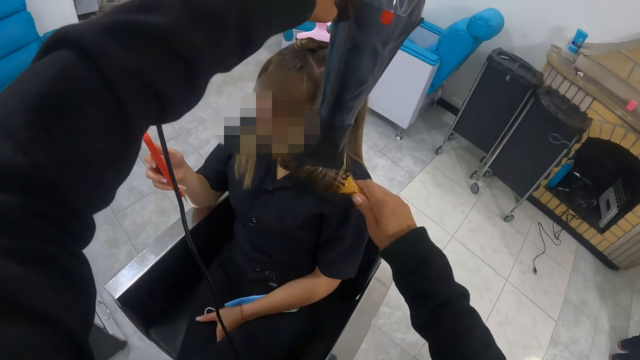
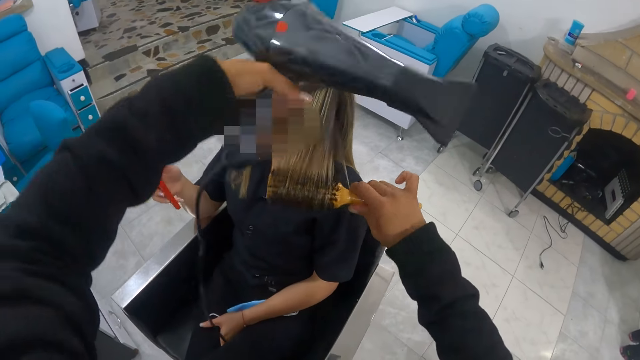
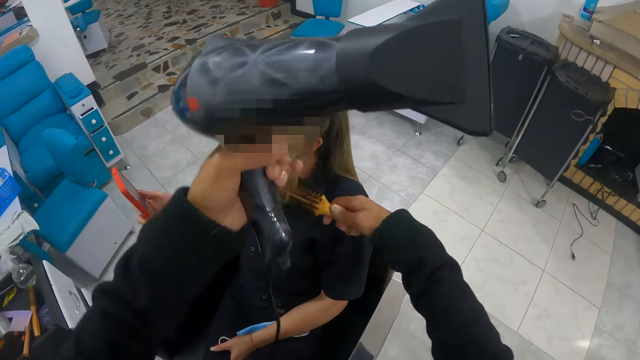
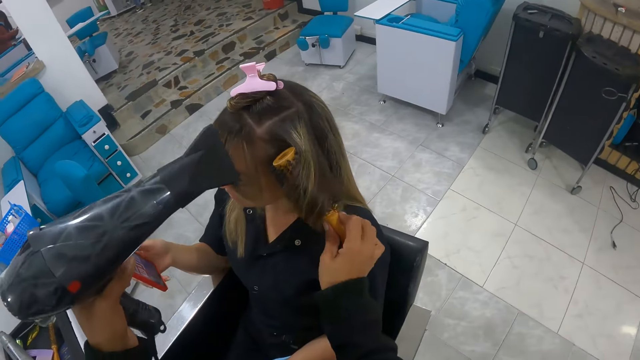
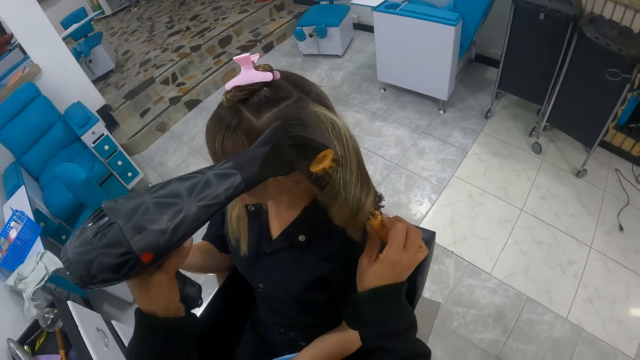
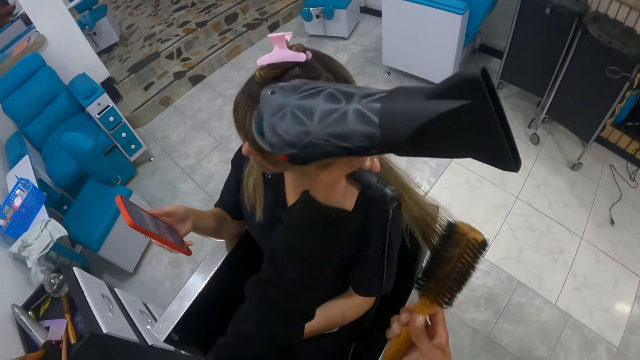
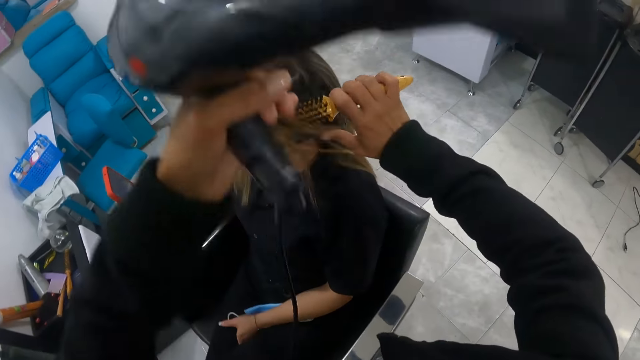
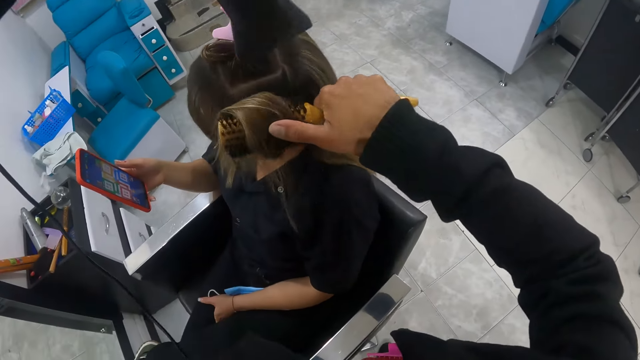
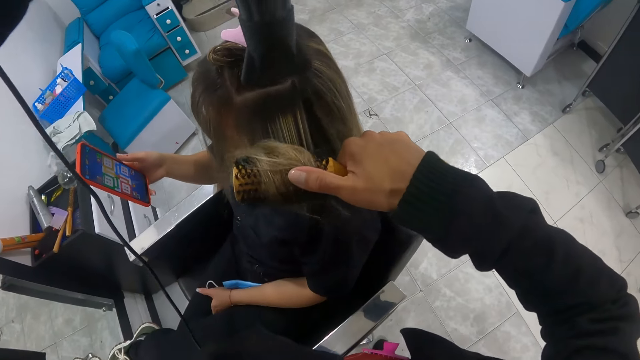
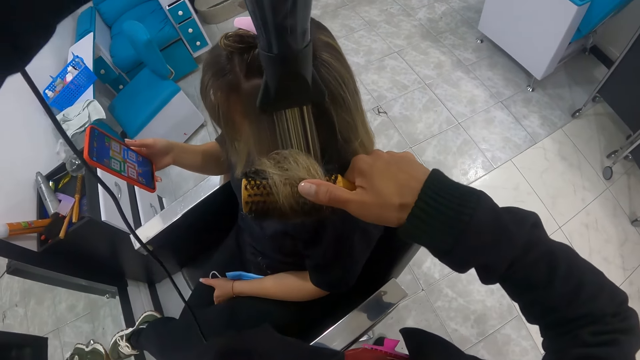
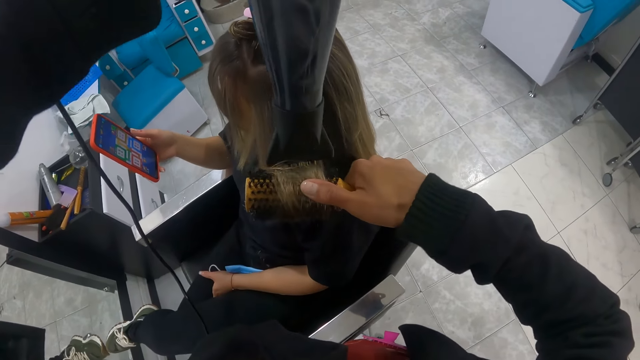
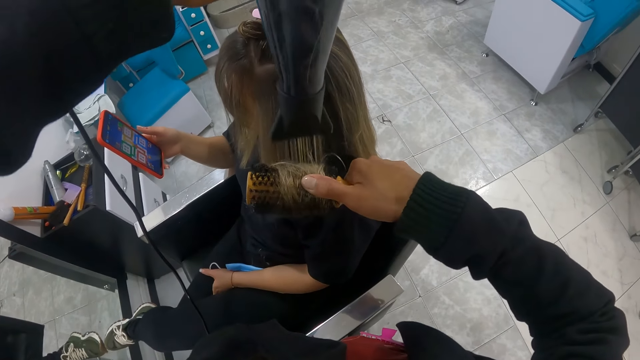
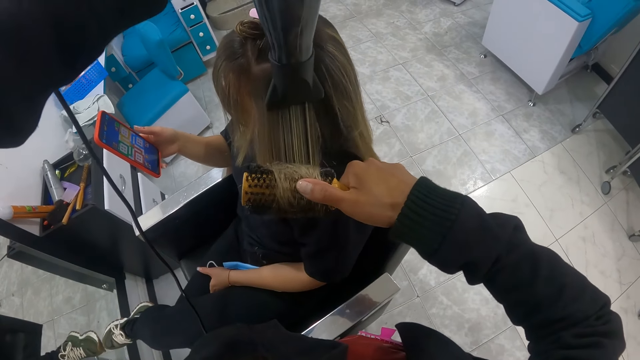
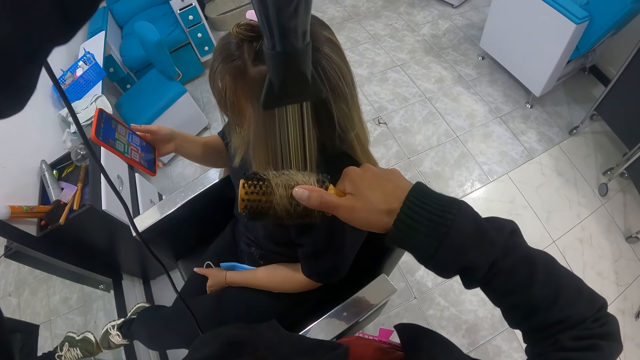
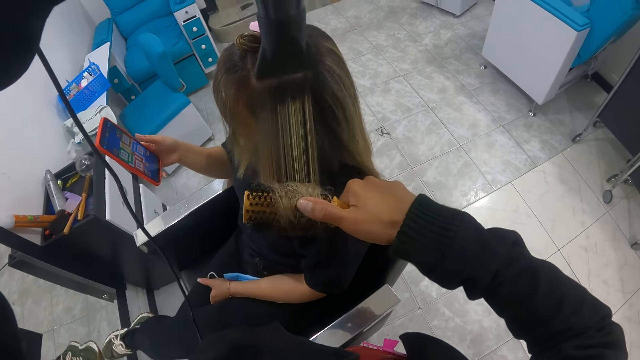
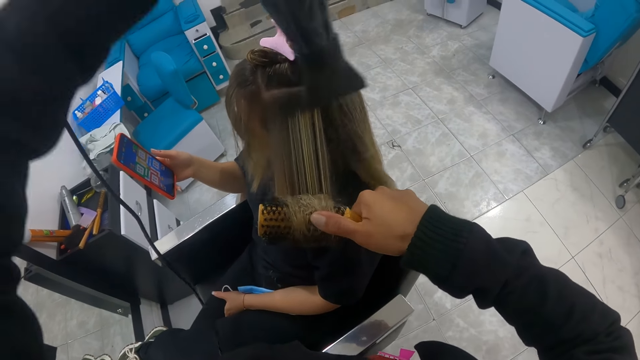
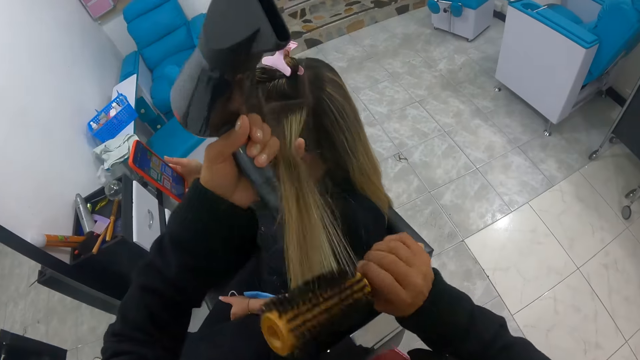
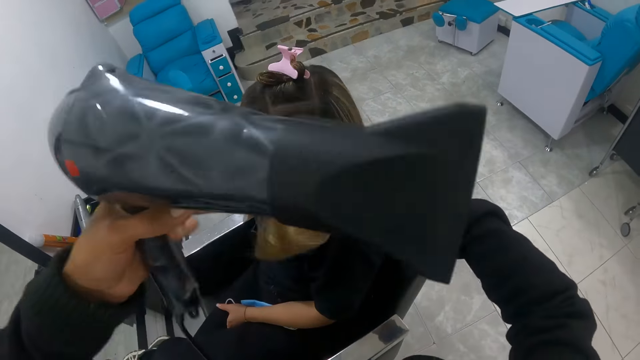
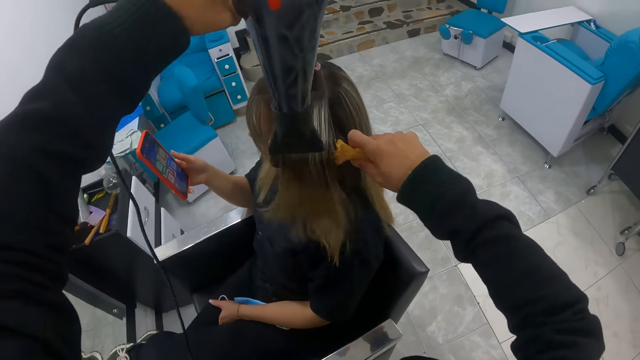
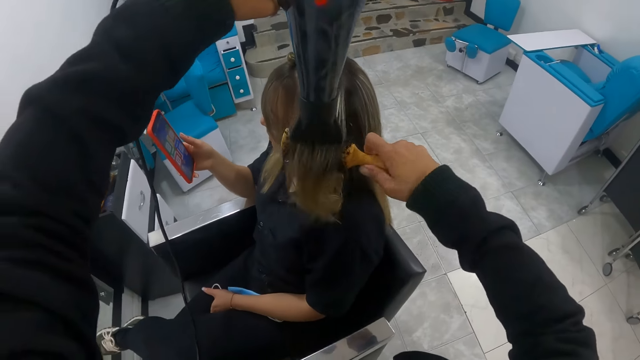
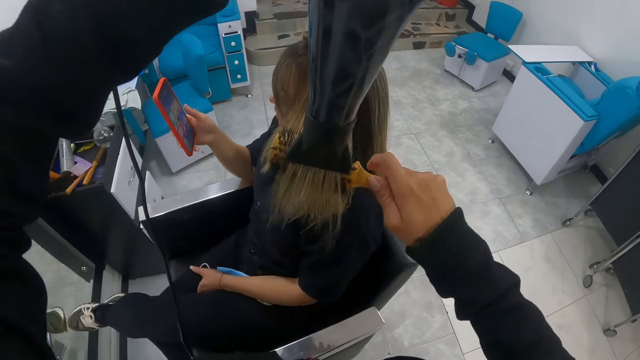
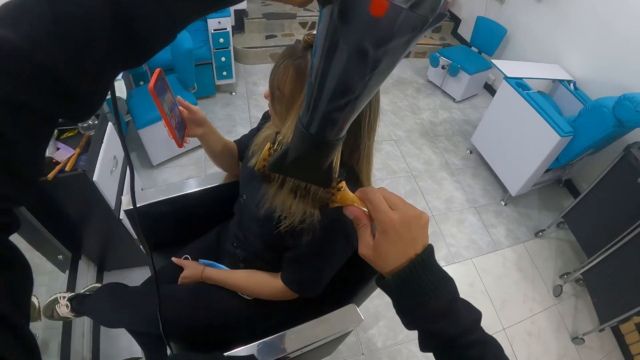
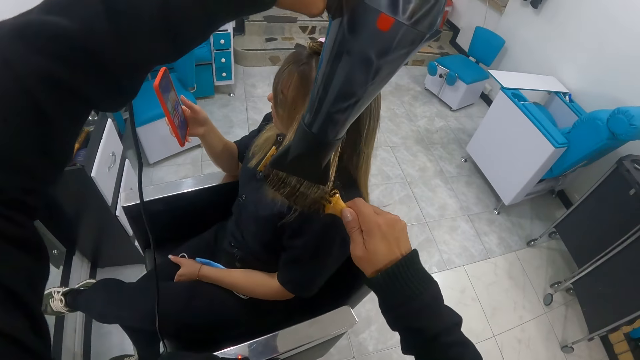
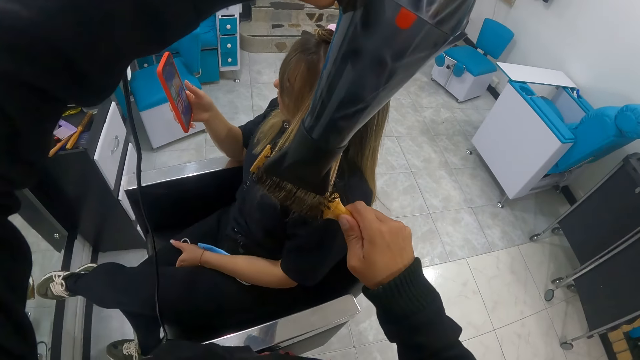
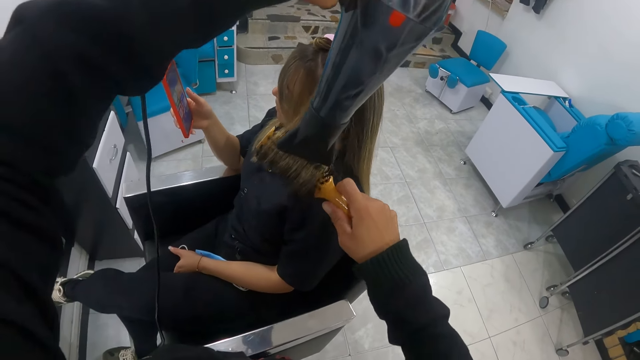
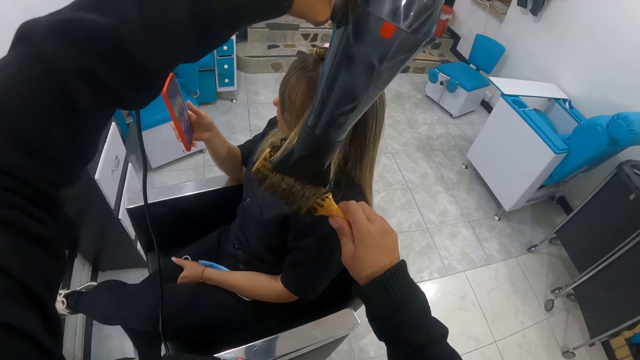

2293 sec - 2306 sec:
The camera wearer rotates the hair straightener in the hair with her right hand. She holds the hair with her left hand. She removes the hair straightener from the hair. She removes her left hand from the hair. She holds the hair with her left hand. She twists the hair around the hair straightener with both hands. She removes her left hand from the hair. She blows the hair with the blow dry machine in her left hand. She straightens the hair with her left hand. She places the straightener machine under the hair with her right hand. She twists the straightener with her right hand.

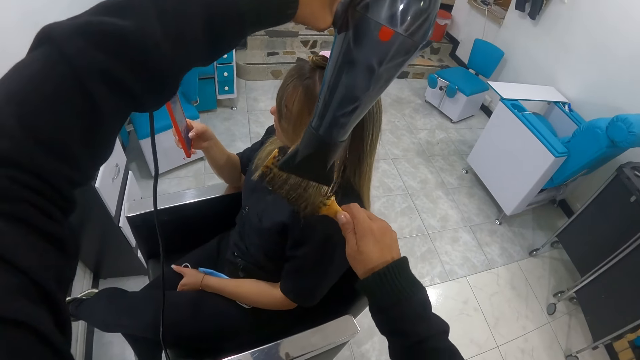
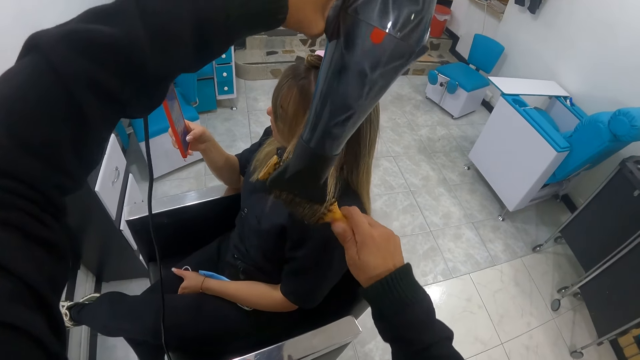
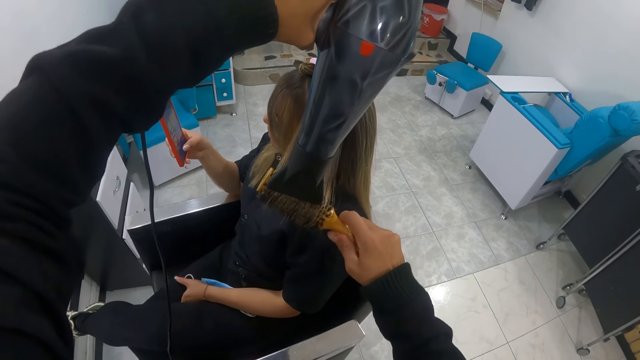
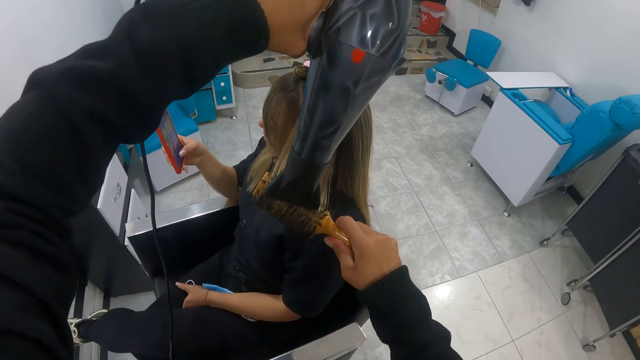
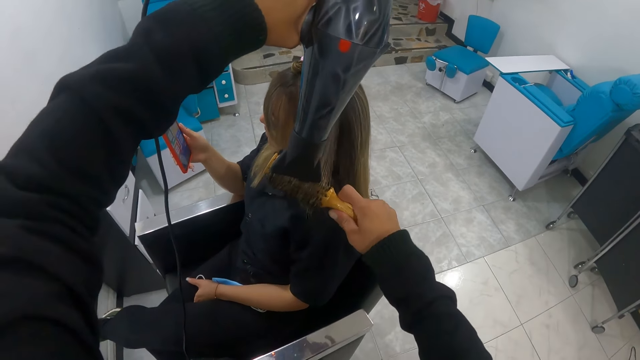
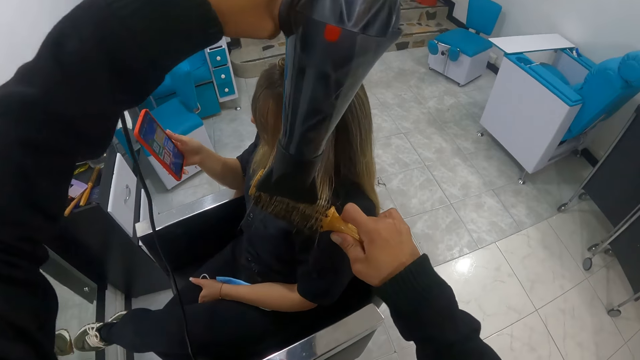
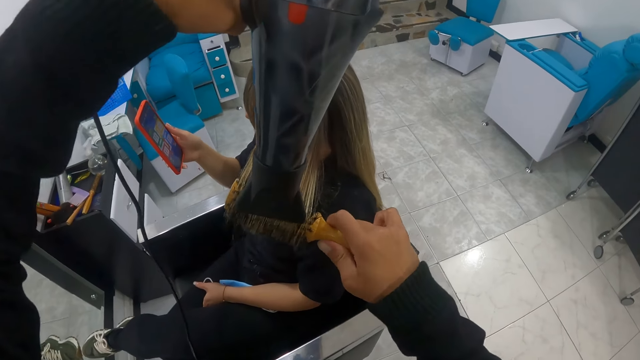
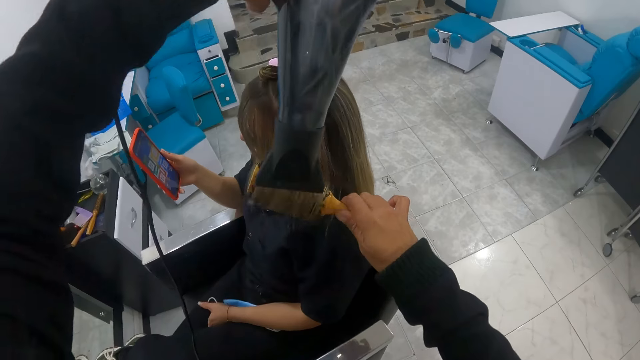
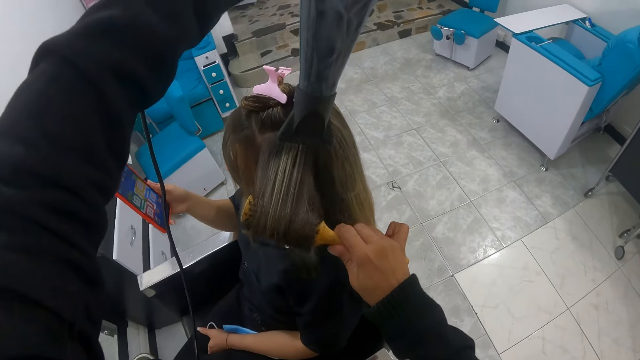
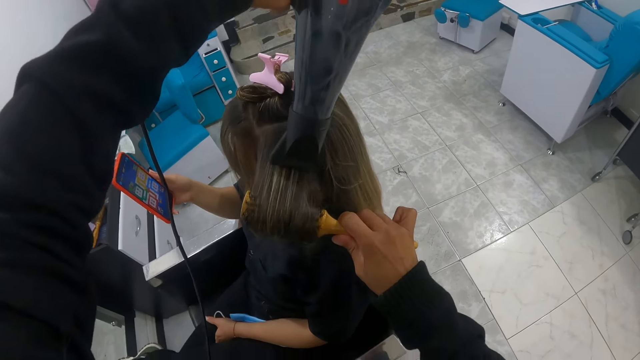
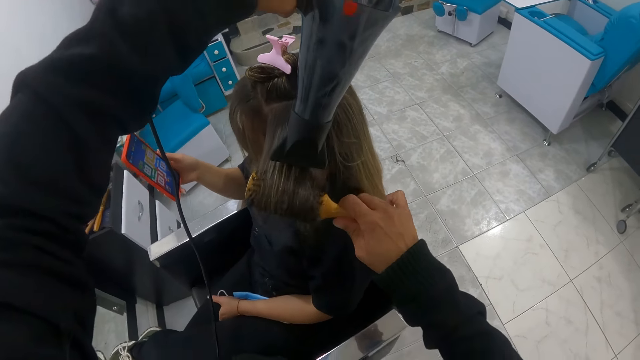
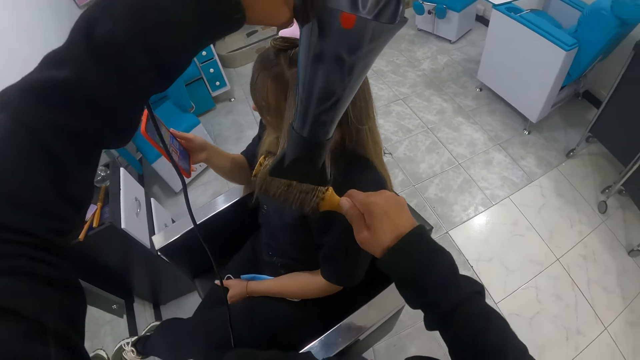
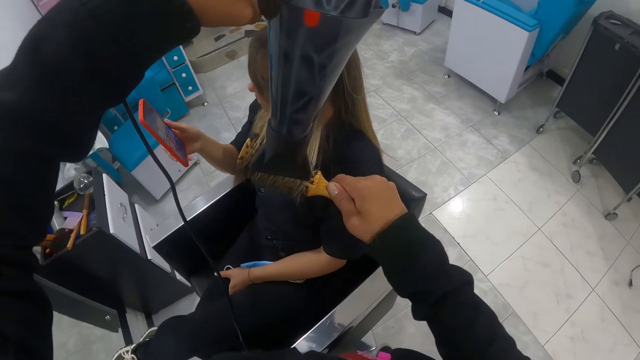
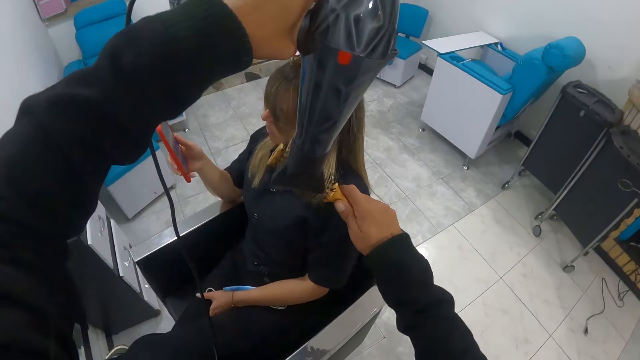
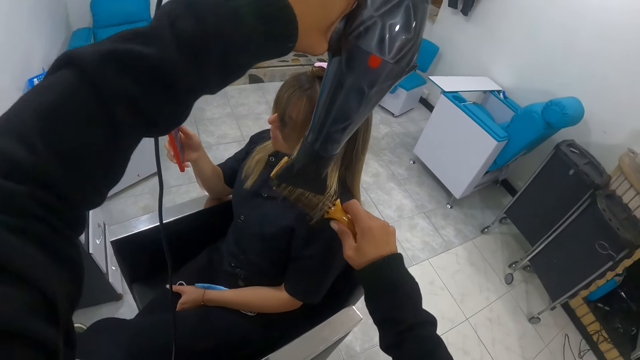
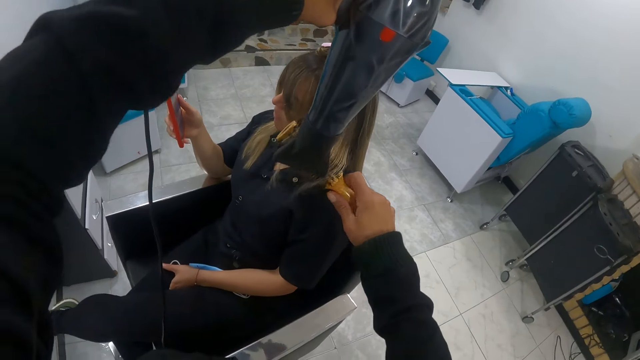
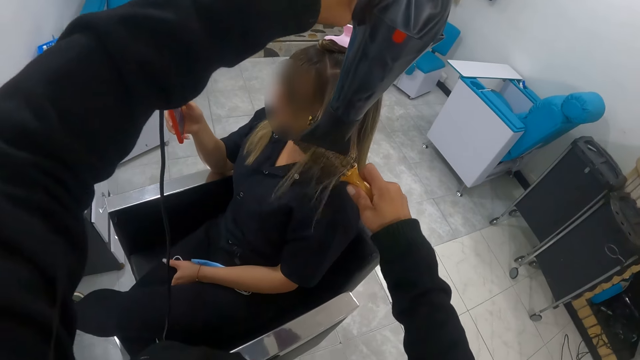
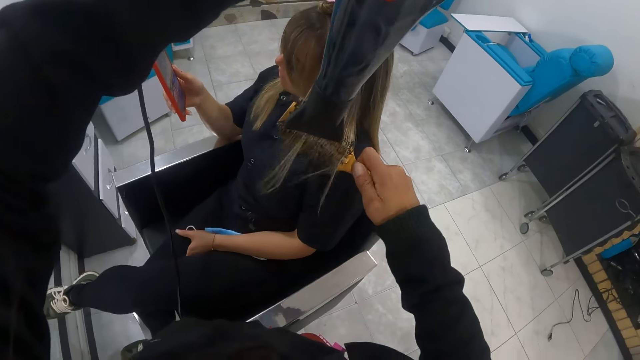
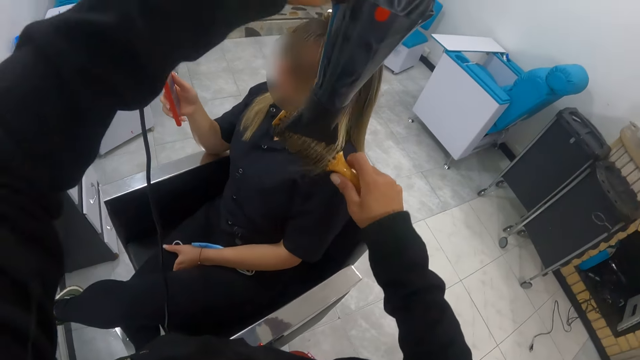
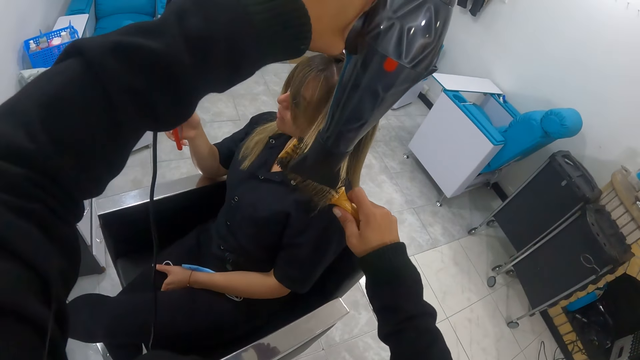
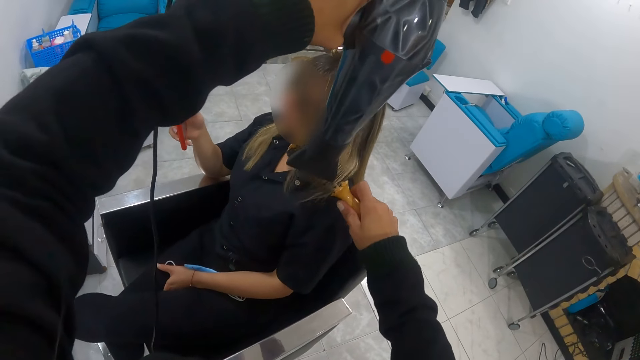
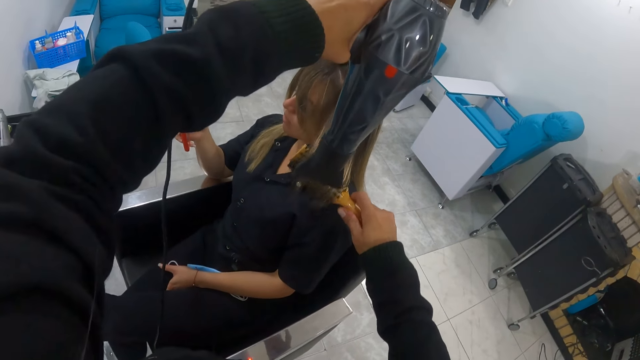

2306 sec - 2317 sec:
The camera wearer blows hair using a blow dry machine in her left hand. She pulls the blow dry machine with her left hand. She straightens the hair using a hair straightener with her right hand. She straightens the hair with her right hand using the hair straightener. She twists the hair straightener with her right hand.
